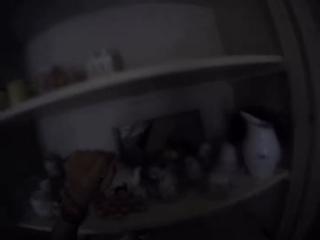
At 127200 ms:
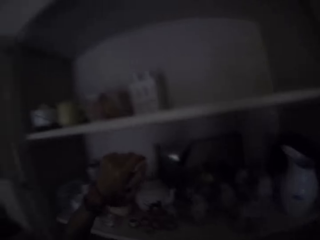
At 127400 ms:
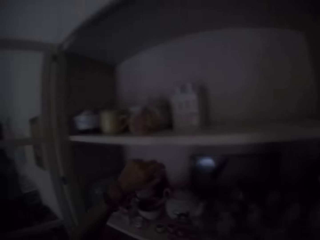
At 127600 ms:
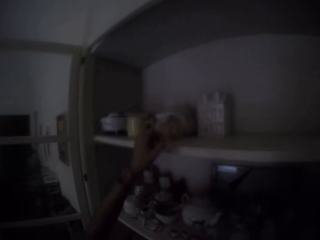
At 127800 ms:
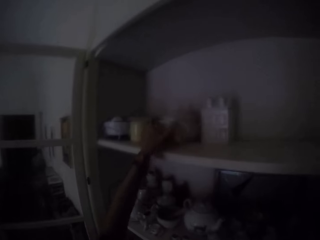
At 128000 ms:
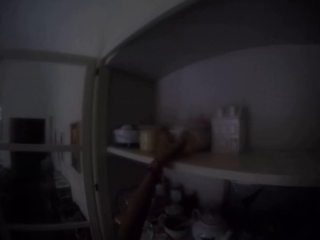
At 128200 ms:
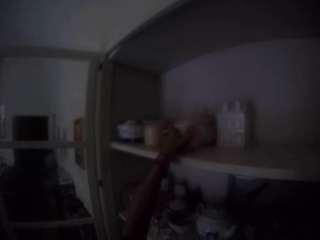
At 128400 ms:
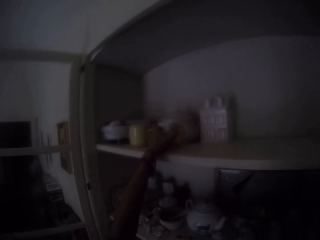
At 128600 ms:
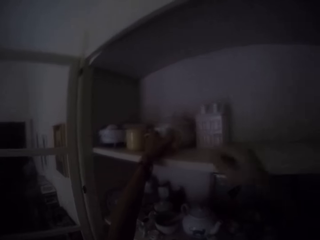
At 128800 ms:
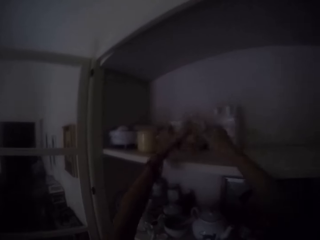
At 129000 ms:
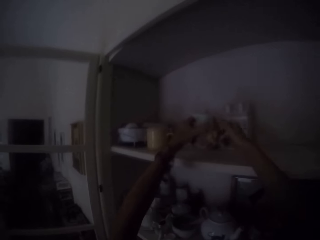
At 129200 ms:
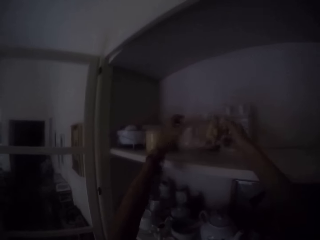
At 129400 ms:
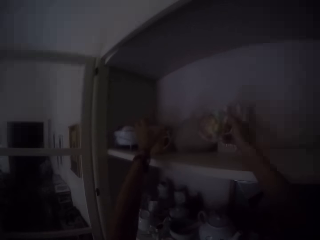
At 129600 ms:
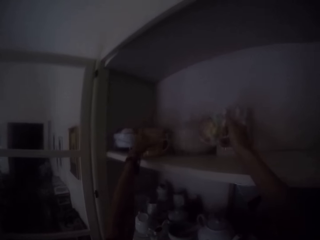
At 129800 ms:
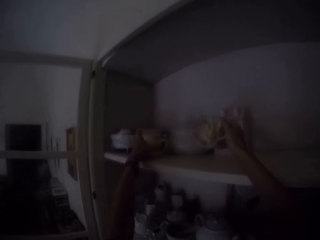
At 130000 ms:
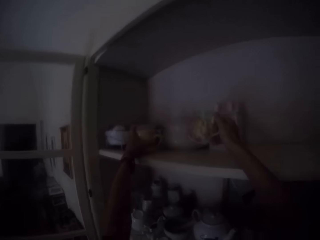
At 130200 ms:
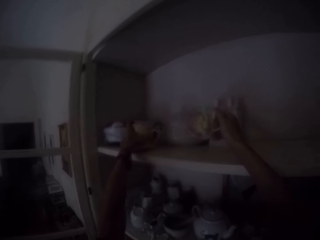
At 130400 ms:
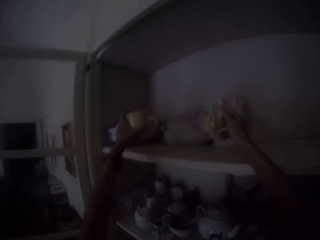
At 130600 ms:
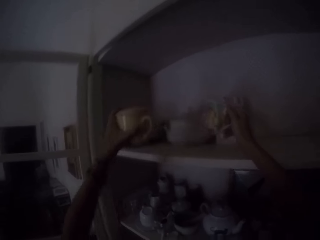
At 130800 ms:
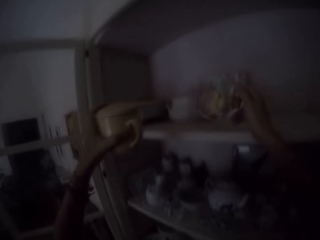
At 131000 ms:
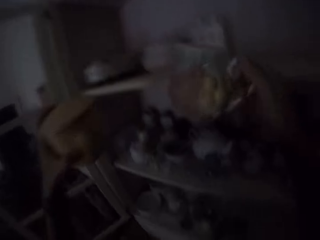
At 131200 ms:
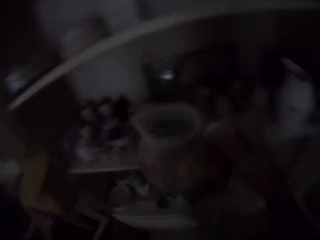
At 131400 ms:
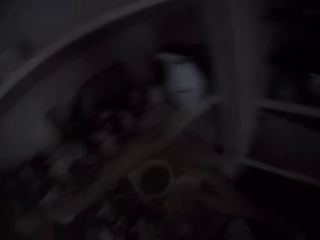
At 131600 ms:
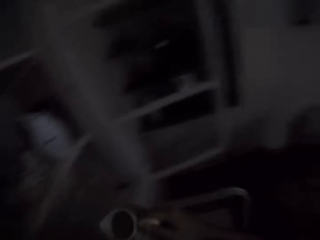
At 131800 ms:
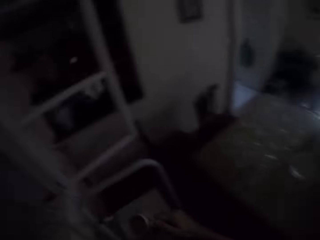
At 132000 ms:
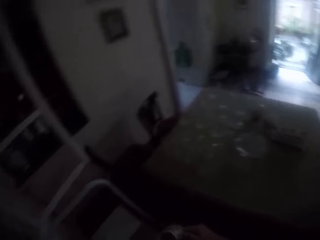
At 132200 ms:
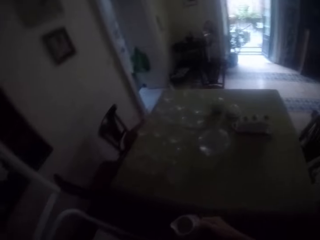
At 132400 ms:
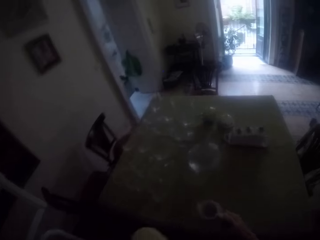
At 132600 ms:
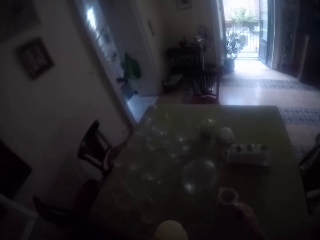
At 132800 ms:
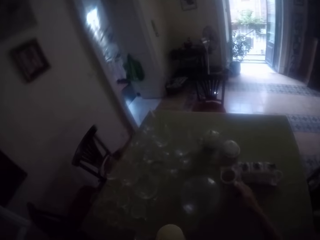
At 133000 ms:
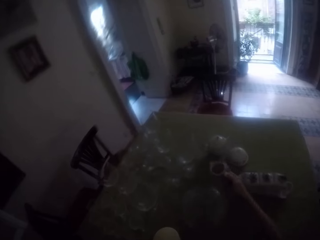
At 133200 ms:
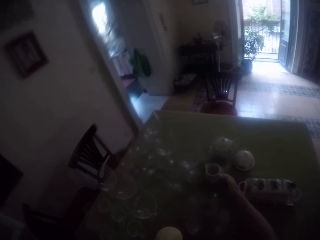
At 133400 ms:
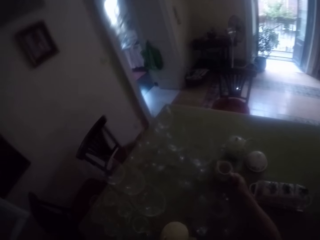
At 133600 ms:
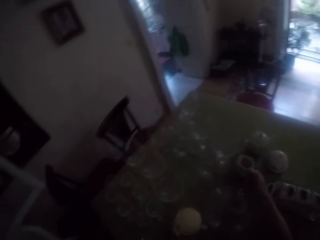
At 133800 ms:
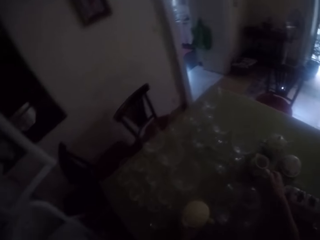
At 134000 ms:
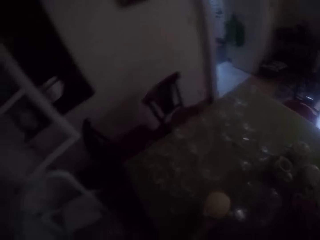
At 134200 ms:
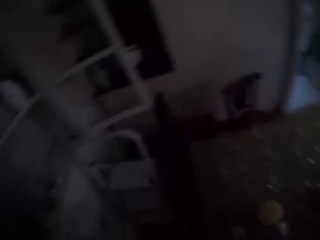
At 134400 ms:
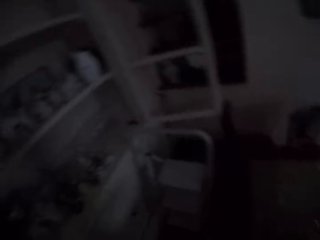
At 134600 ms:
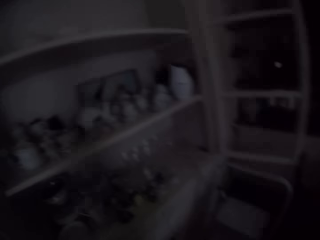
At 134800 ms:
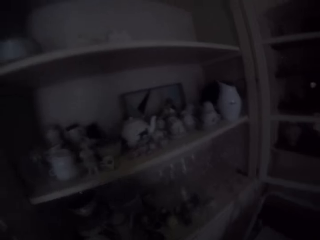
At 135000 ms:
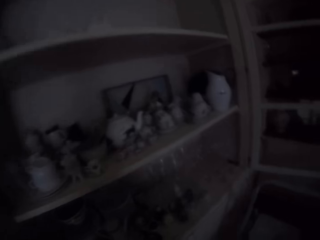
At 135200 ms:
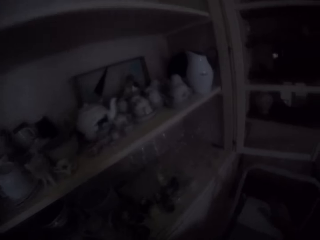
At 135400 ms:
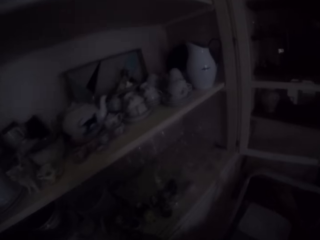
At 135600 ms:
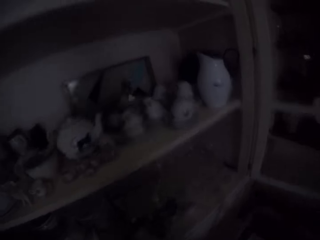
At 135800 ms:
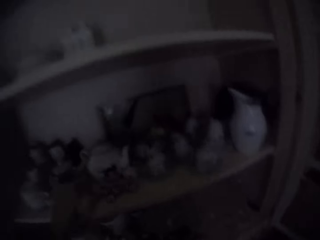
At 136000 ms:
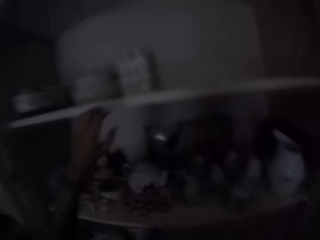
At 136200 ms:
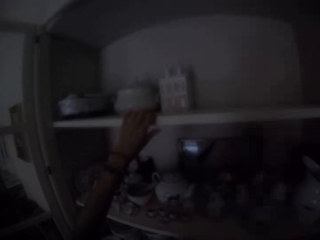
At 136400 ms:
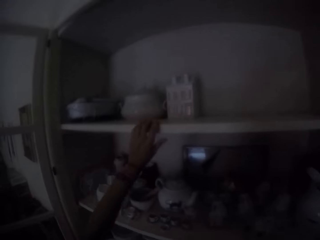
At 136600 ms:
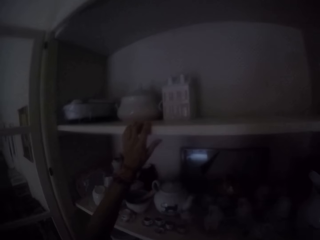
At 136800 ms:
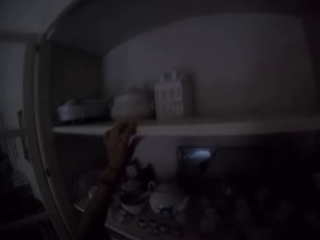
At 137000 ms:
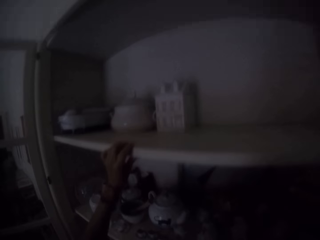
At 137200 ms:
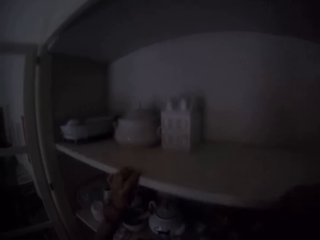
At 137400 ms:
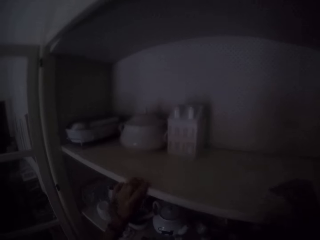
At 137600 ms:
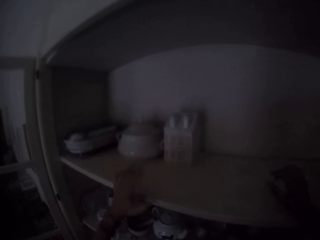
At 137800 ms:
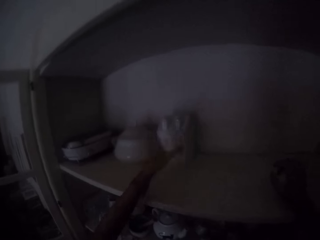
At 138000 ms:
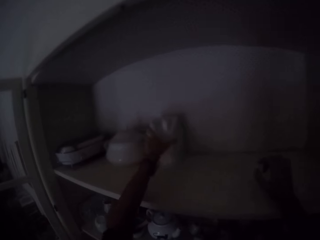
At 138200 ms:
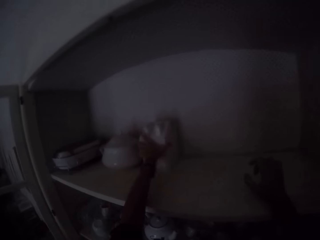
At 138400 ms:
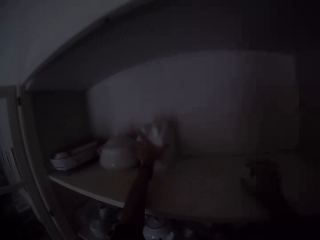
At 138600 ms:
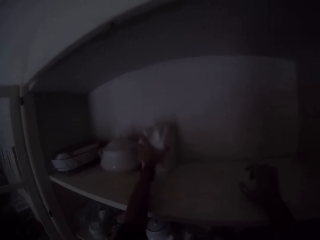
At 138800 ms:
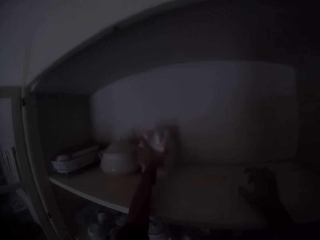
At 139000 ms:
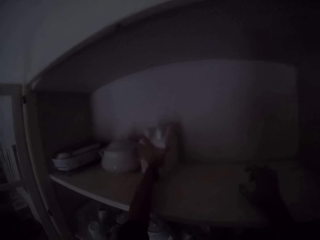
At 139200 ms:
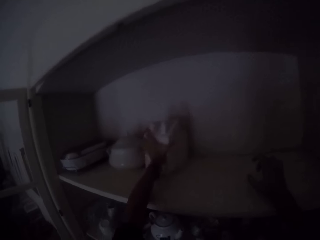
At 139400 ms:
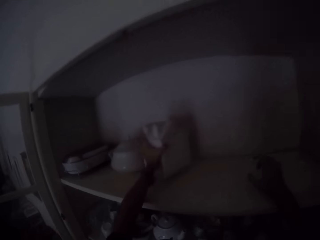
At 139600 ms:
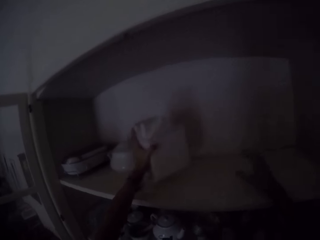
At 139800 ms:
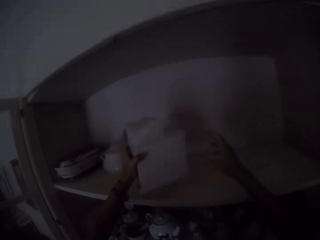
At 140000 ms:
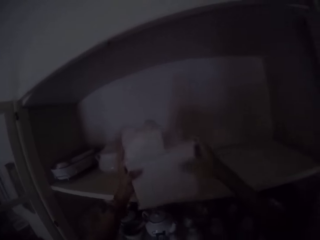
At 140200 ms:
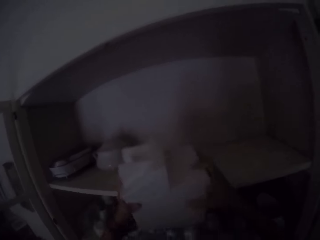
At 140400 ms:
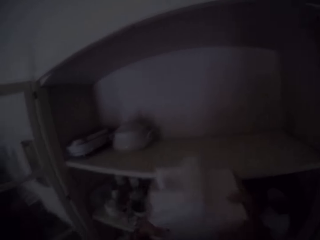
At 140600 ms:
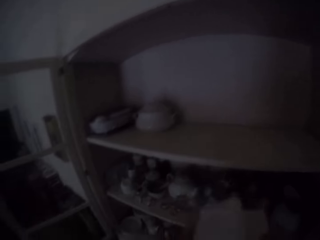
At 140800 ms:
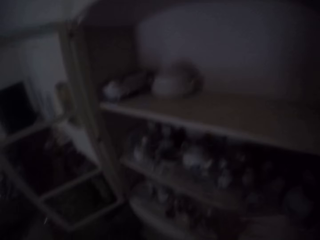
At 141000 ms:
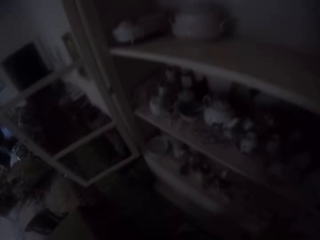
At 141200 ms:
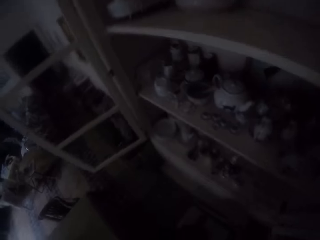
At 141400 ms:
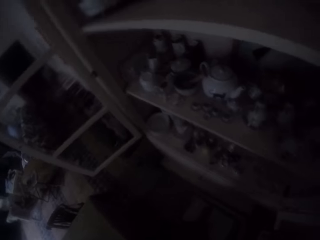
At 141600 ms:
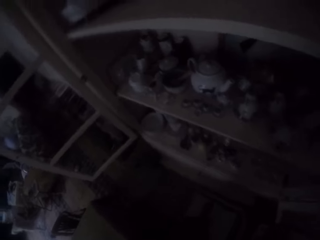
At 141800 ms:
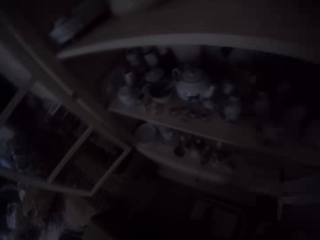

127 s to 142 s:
The camera wearer picks up cups from the shelf. They place the cups on the table. They pick up a can from the shelf.

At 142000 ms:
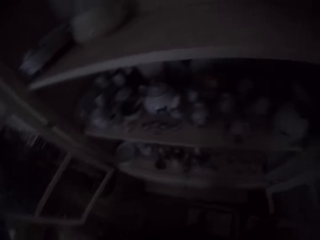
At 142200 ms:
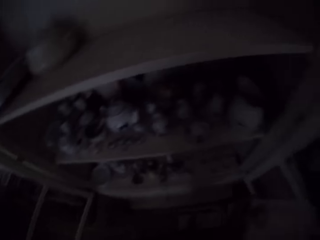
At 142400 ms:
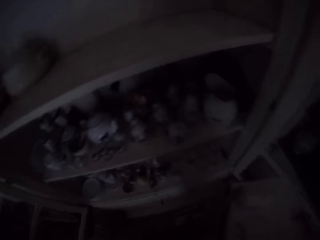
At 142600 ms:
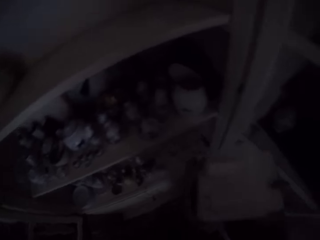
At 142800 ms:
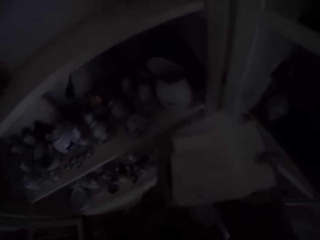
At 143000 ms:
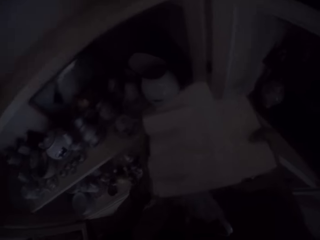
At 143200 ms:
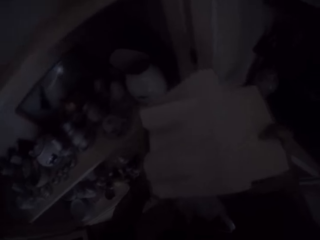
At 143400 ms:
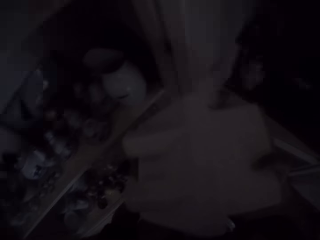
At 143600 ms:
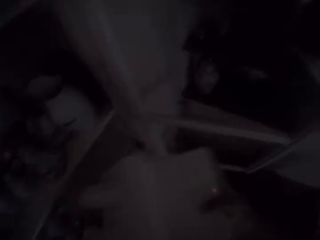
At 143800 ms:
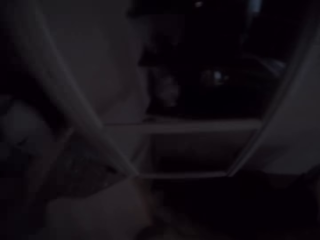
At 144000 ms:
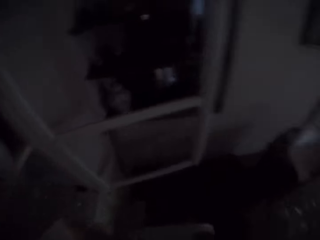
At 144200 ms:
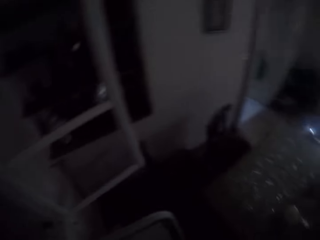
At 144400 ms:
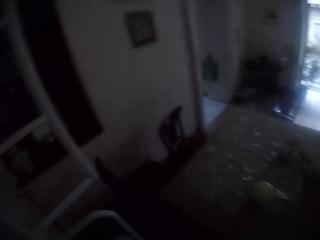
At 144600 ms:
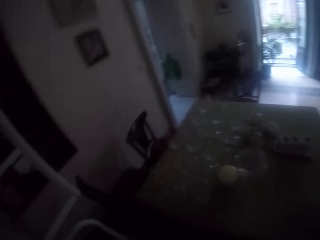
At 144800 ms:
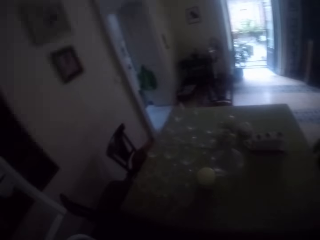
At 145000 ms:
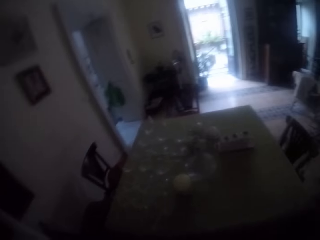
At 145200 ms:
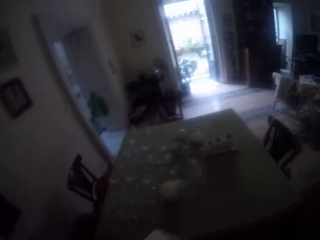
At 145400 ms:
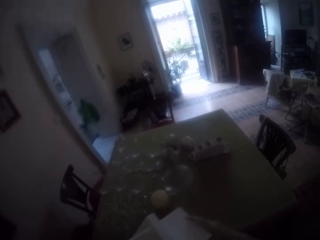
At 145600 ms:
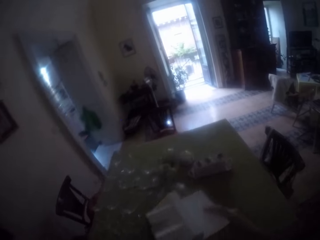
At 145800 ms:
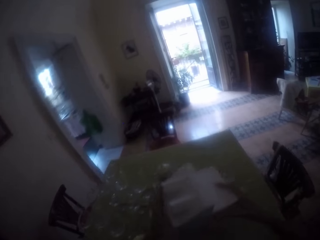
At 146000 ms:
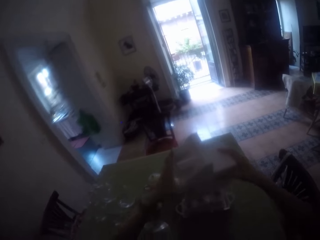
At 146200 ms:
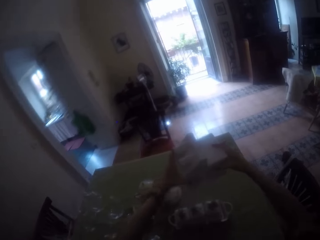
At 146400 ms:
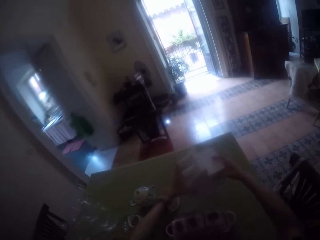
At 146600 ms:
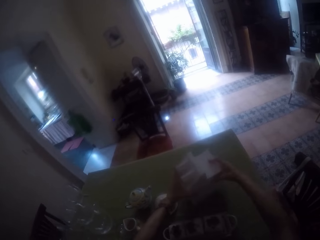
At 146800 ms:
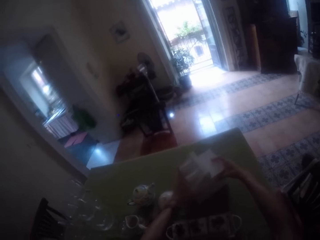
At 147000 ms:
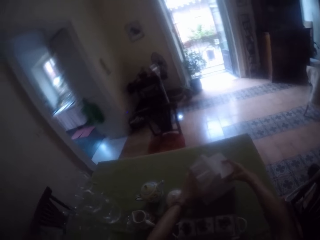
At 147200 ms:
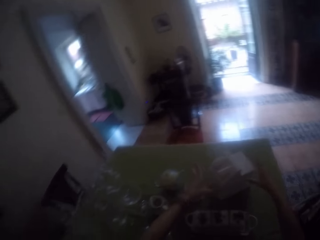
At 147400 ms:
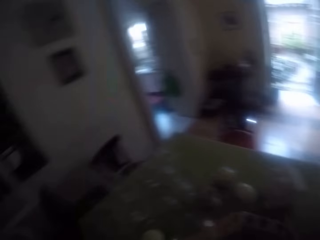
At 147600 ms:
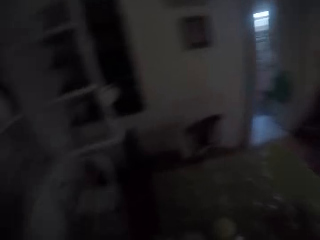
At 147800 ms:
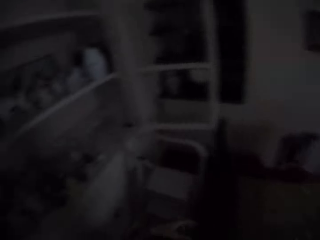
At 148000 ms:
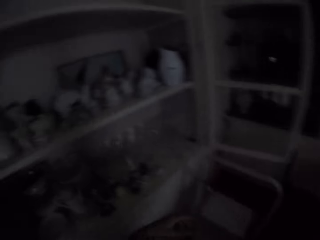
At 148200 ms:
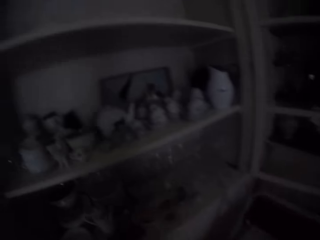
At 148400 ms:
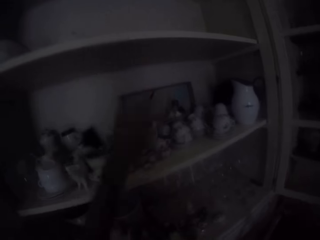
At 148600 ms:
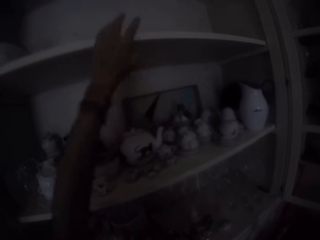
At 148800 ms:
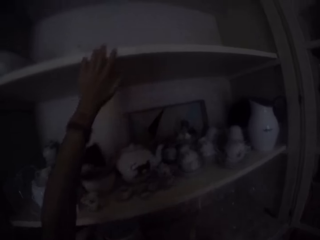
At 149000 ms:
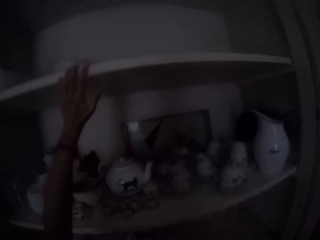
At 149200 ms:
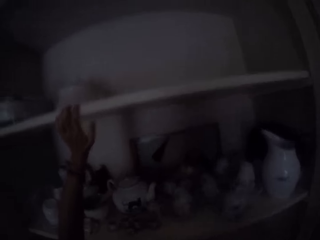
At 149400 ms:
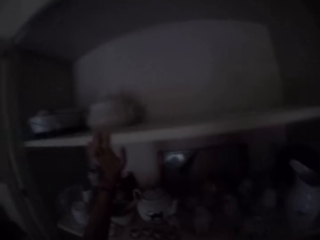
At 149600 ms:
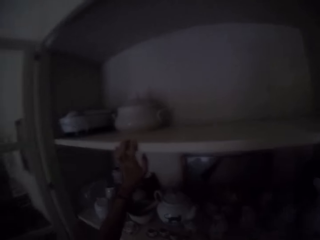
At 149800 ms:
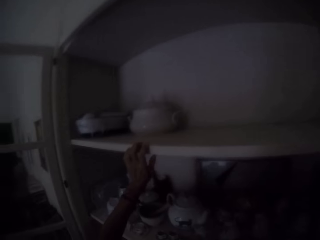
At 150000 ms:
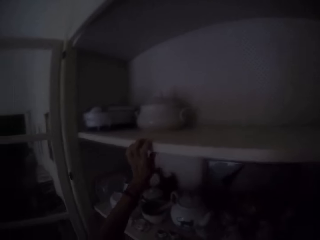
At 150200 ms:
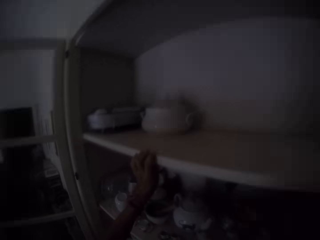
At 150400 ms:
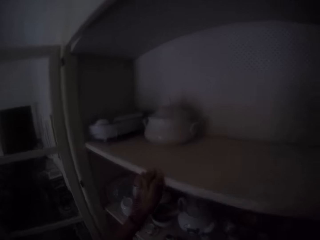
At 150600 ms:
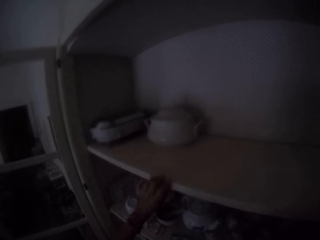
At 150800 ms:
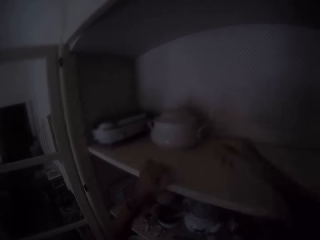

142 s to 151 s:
The camera wearer lifts up the can. They place the can on the table. They look at the shelf.
